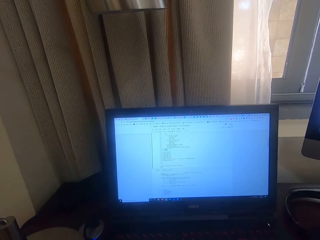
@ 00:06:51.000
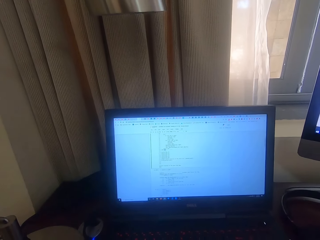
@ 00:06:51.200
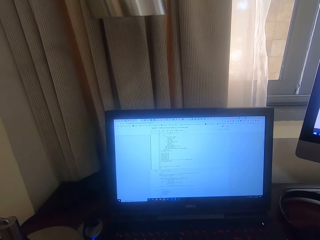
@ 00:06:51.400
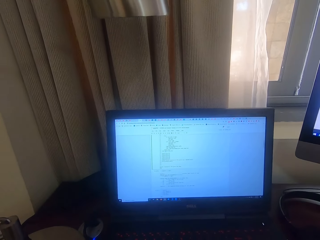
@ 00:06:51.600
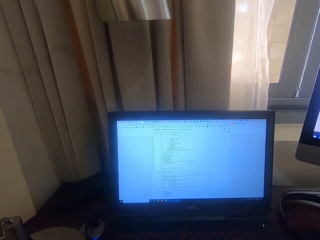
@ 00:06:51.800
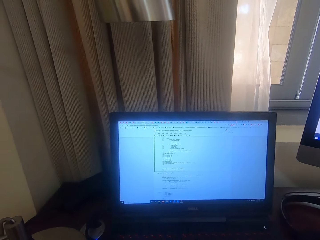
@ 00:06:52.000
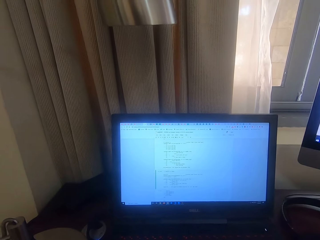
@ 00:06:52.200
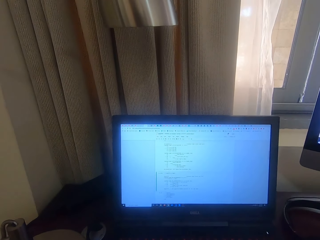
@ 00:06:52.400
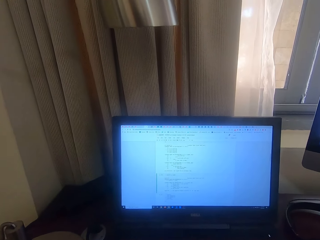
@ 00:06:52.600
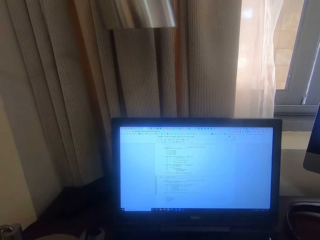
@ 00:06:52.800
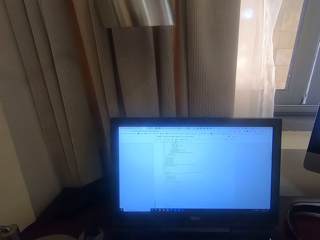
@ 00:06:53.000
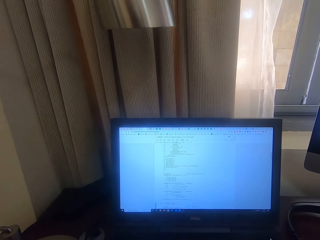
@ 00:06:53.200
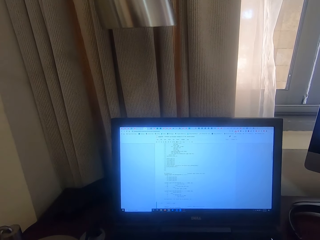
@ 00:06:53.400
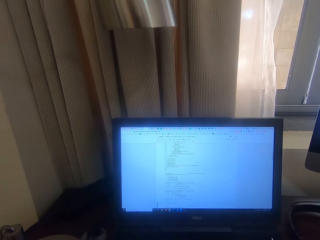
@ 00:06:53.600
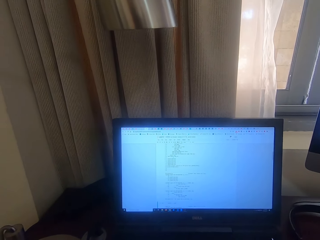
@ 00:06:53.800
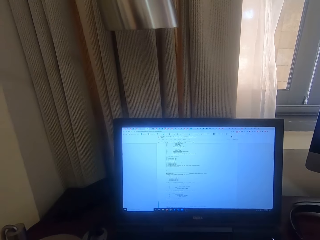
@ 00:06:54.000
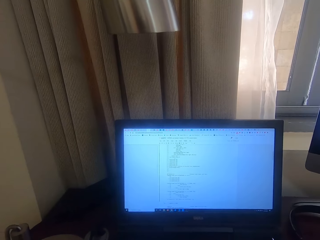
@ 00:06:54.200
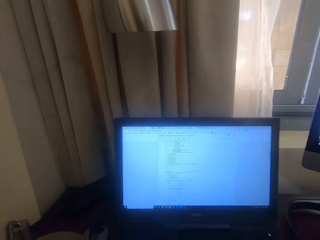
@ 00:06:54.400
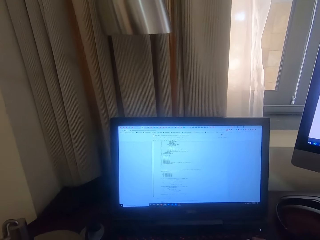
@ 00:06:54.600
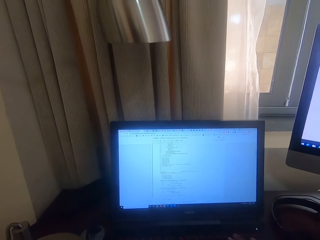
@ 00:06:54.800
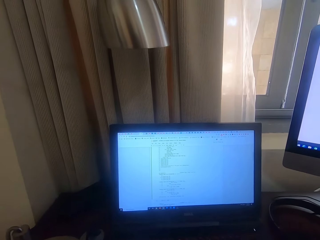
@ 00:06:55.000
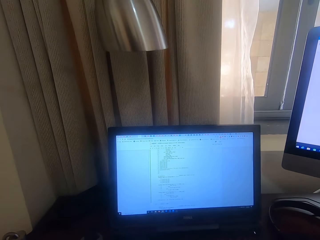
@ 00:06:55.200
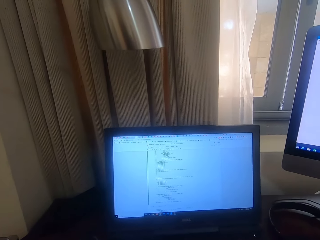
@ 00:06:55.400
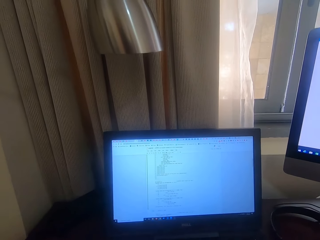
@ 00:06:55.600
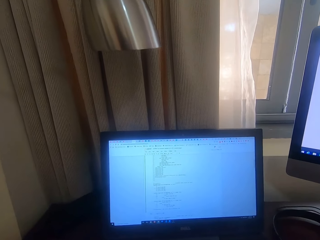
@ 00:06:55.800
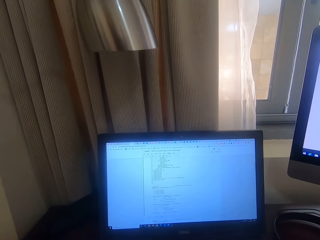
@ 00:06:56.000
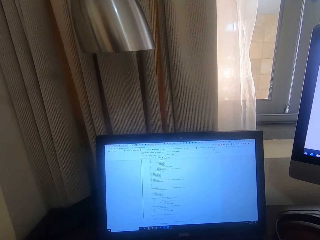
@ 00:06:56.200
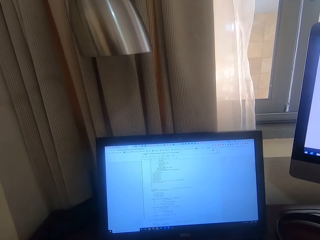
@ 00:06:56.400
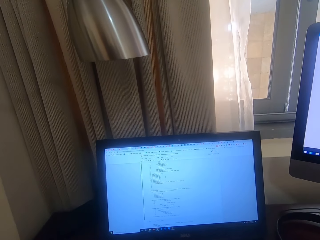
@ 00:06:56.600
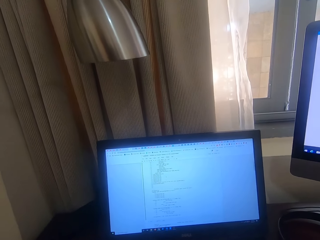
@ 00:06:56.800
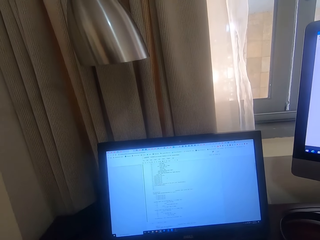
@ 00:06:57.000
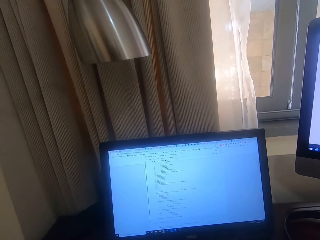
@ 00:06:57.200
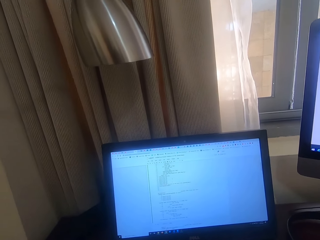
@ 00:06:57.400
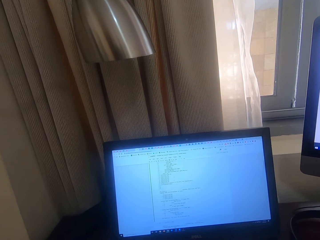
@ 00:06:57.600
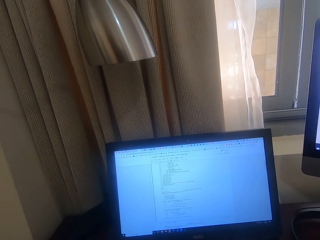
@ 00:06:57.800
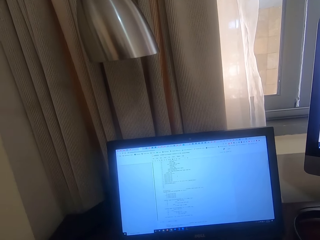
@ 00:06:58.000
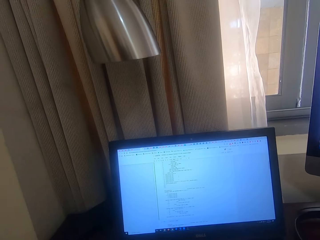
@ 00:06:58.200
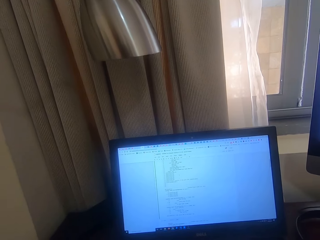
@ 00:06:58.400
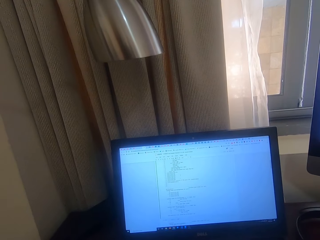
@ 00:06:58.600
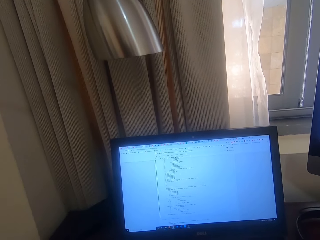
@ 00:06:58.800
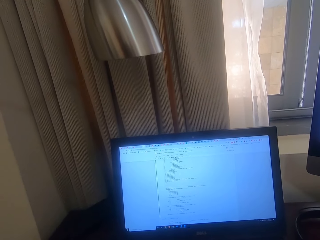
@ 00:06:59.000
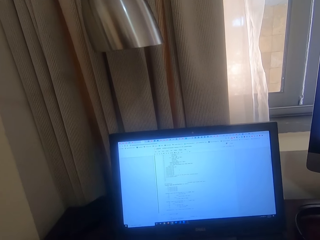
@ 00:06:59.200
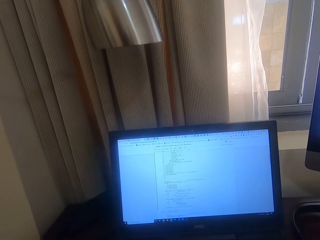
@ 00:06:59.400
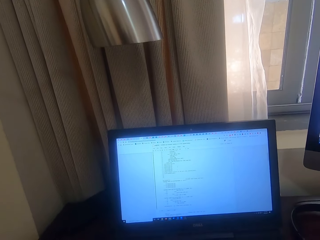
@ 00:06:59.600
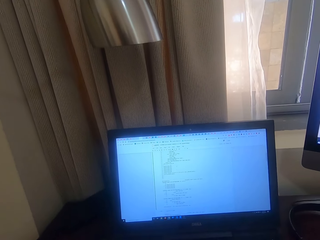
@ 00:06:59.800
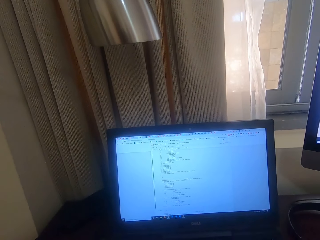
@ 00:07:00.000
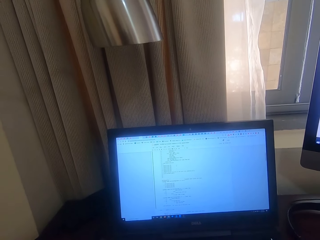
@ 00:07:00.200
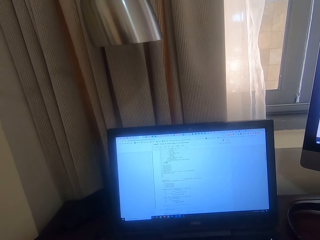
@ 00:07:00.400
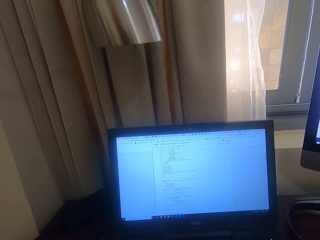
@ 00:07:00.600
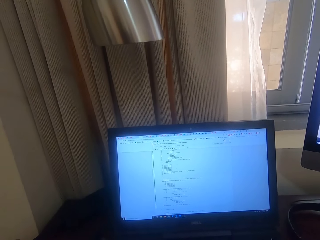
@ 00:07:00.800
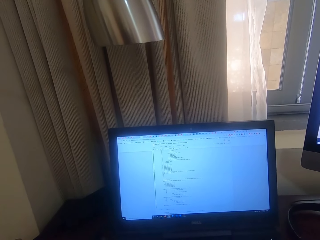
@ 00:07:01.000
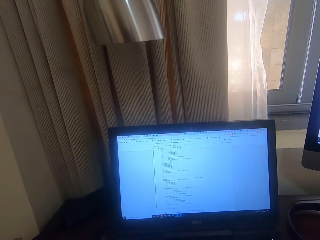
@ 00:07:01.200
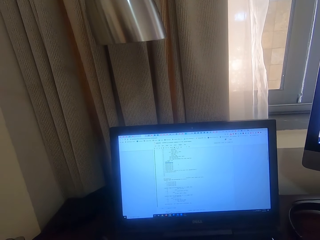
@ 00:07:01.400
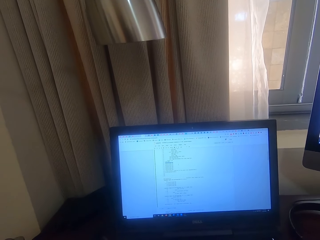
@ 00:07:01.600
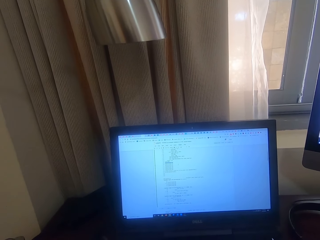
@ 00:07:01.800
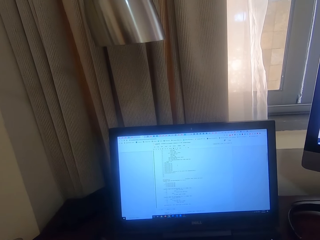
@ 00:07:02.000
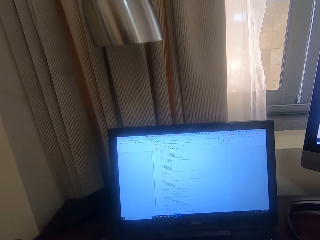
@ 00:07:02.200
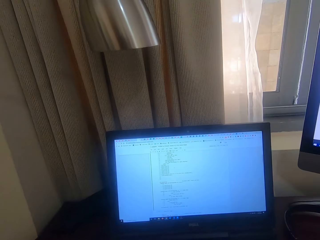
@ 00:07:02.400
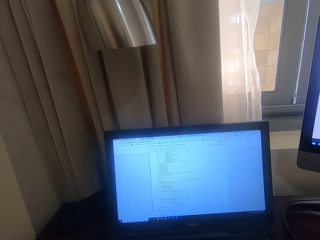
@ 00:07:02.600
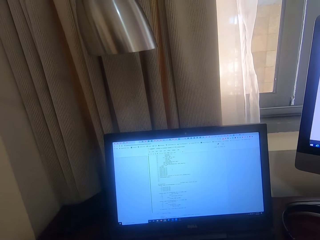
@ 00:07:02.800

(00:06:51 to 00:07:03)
The camera wearer scrolls the laptop. They stare at the screen.

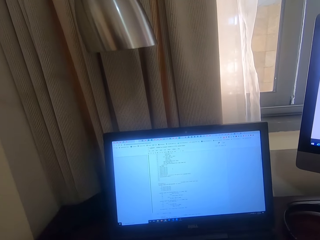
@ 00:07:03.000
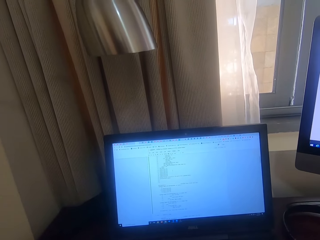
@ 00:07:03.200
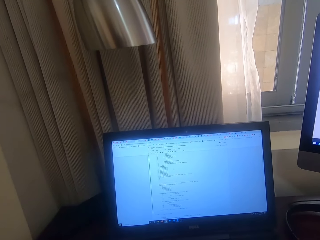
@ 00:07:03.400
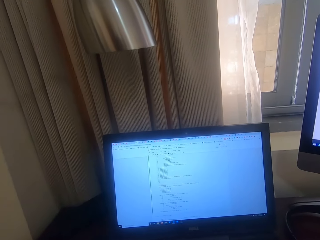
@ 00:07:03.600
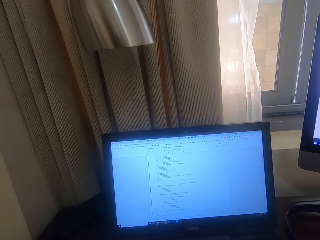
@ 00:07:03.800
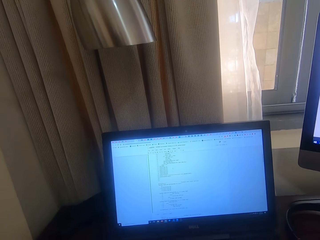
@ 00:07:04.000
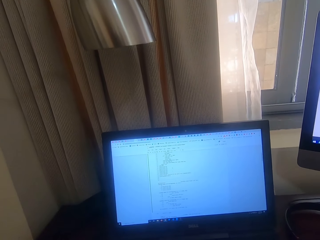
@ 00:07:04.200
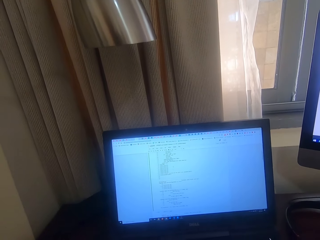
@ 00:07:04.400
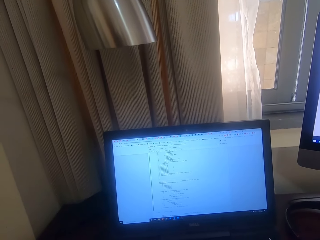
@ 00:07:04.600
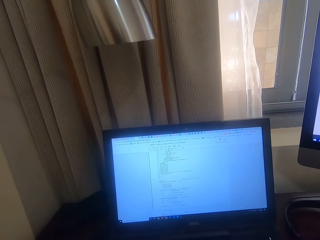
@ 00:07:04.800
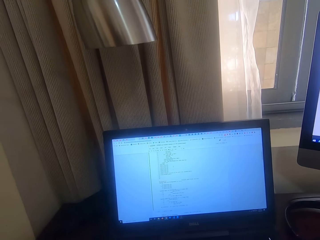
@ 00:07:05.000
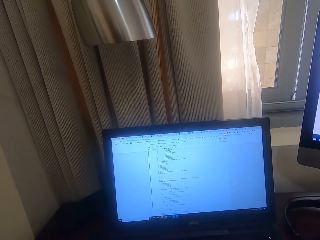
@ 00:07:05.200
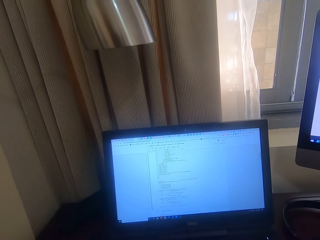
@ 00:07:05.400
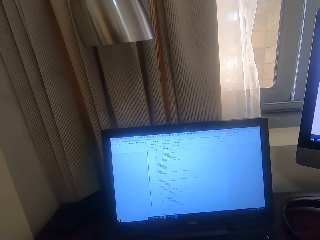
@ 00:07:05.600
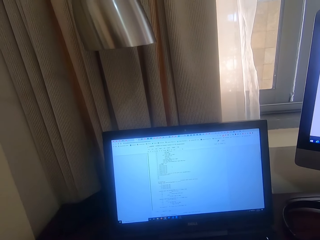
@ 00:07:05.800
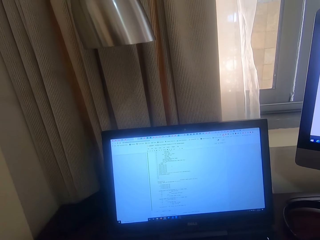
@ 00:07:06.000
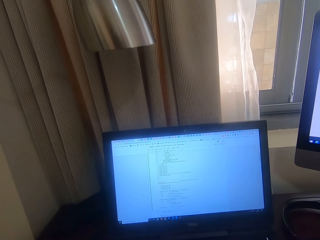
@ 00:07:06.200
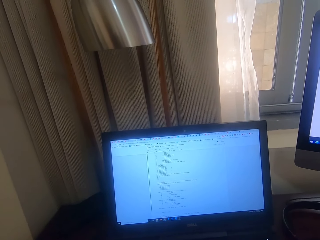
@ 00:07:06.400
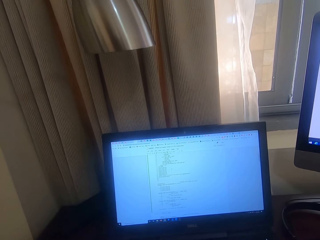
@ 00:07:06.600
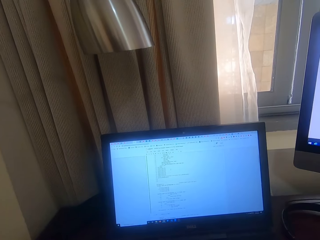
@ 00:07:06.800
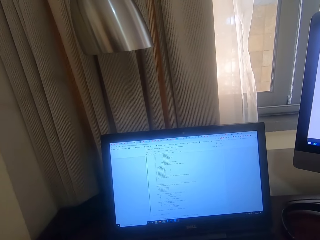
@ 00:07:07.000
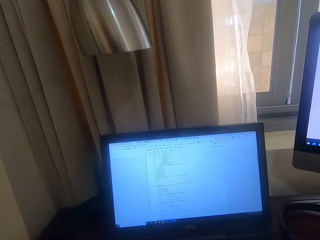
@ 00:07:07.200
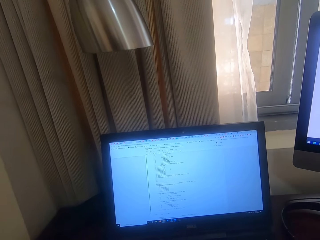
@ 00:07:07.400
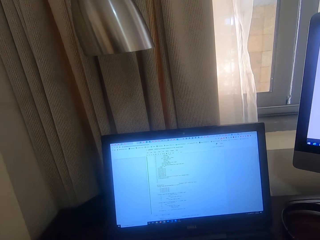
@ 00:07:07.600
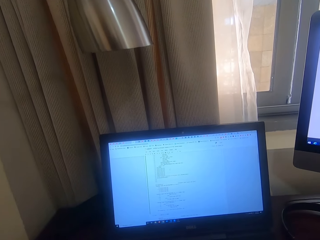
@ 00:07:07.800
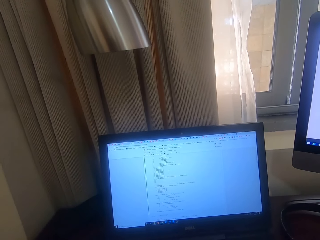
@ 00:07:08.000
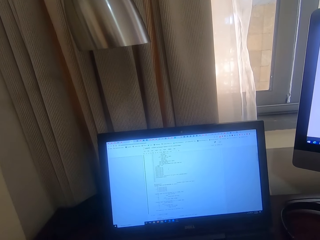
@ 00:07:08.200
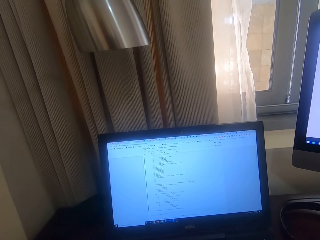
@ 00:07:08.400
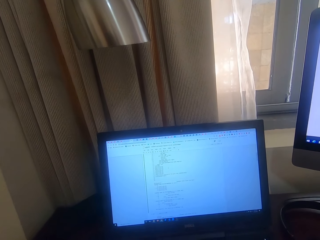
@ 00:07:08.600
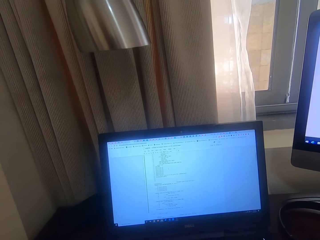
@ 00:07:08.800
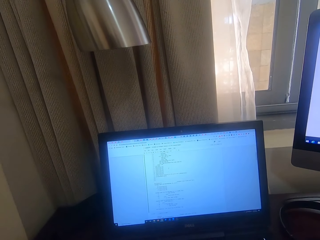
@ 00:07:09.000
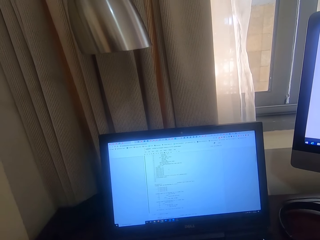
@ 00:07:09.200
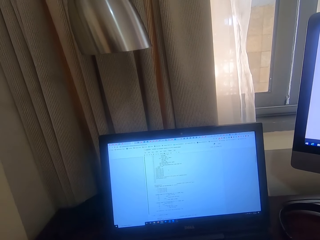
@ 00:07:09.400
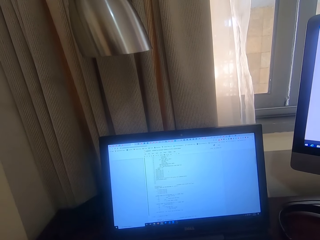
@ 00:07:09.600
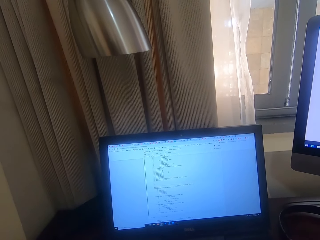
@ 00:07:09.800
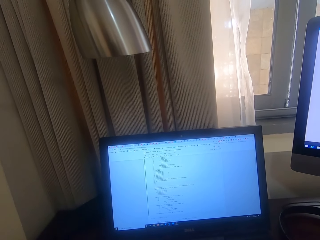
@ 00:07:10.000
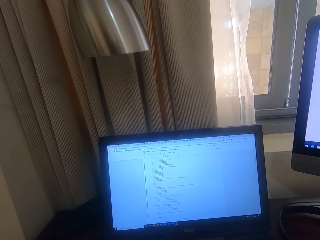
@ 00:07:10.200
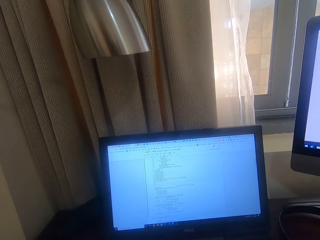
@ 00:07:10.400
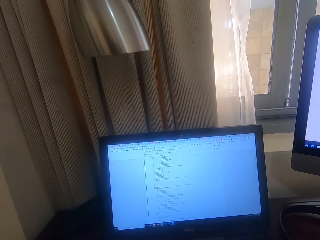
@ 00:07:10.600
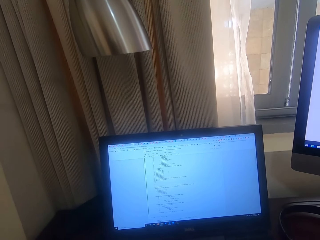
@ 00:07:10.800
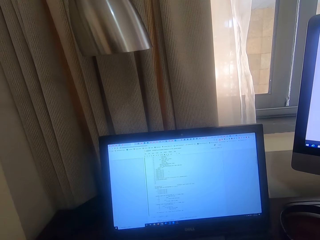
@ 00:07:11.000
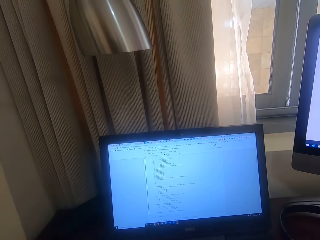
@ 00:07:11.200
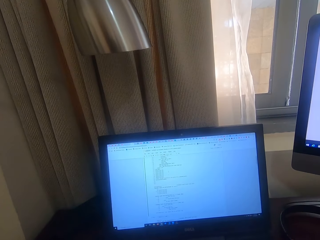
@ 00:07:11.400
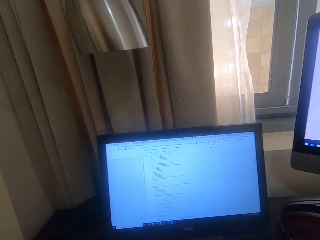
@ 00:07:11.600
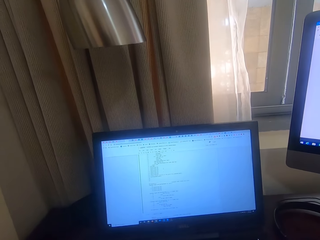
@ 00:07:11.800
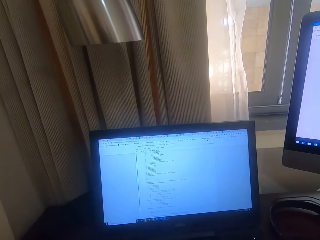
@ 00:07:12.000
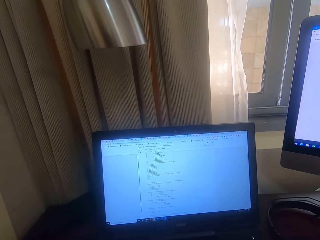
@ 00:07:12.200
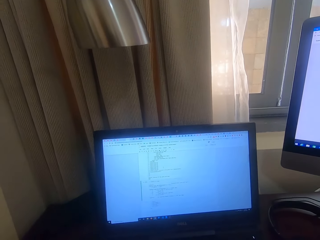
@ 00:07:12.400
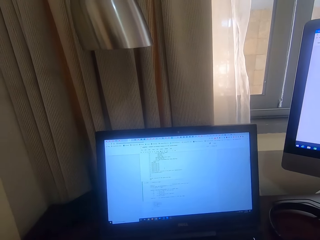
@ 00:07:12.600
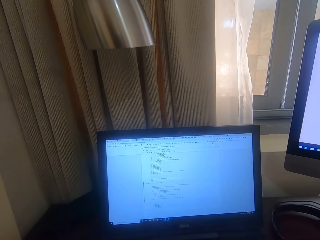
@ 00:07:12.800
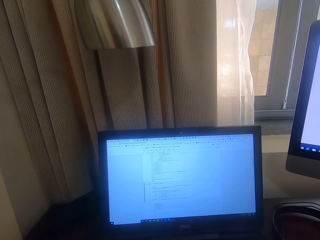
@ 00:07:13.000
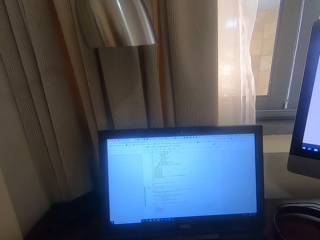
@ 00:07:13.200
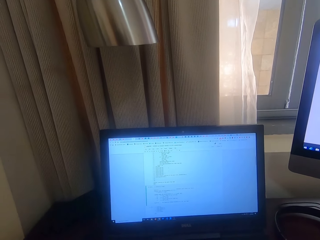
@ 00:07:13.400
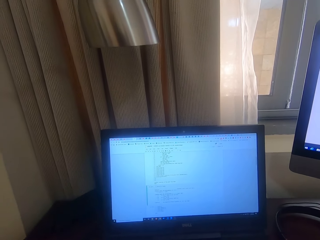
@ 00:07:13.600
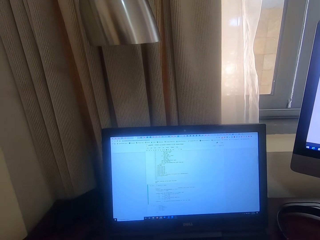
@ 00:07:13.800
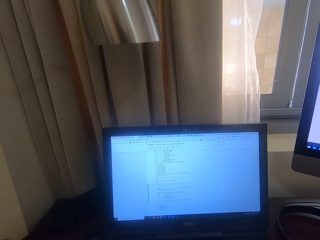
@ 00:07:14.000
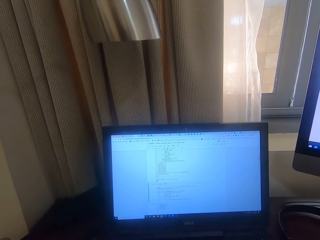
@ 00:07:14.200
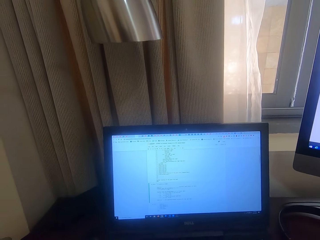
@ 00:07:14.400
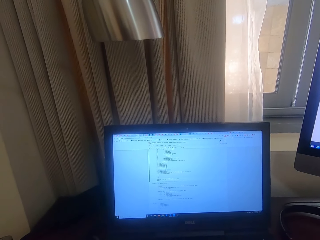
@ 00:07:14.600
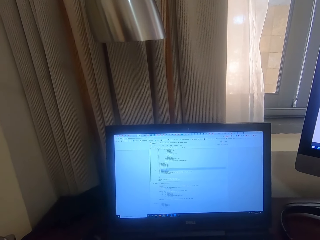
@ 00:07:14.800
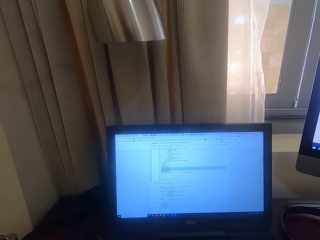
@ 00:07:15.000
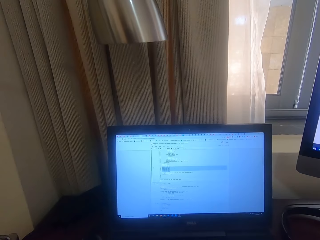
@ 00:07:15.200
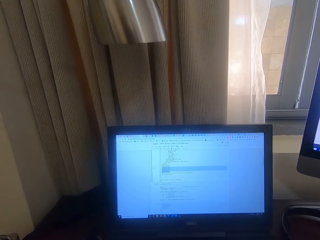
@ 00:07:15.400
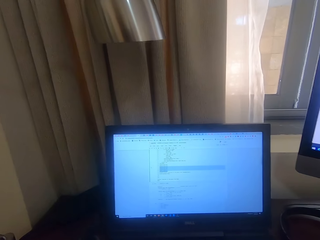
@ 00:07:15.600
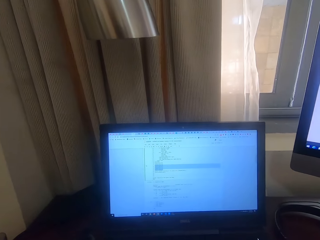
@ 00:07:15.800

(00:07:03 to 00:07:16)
The camera wearer scrolls the laptop.
